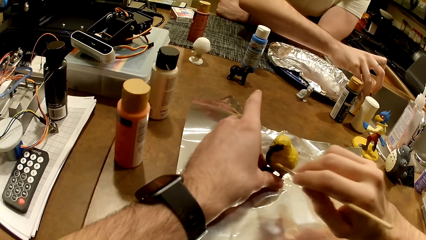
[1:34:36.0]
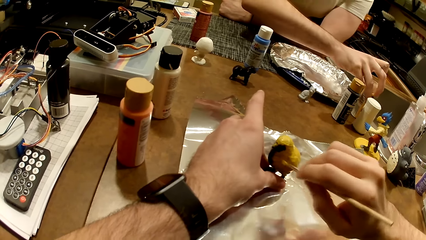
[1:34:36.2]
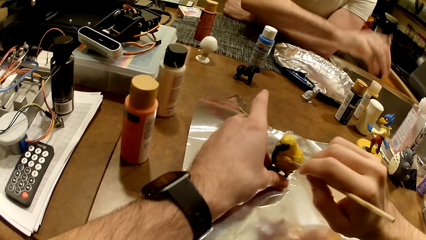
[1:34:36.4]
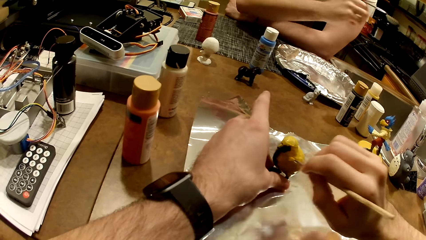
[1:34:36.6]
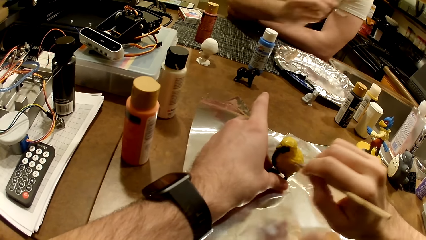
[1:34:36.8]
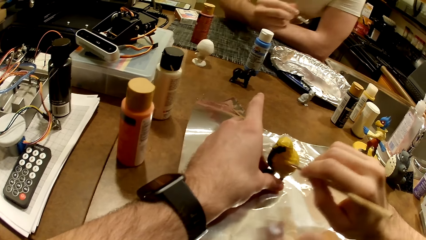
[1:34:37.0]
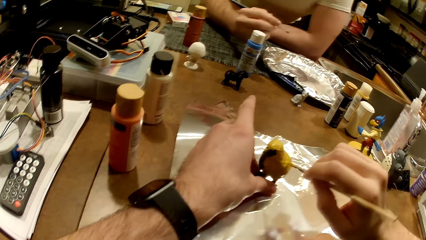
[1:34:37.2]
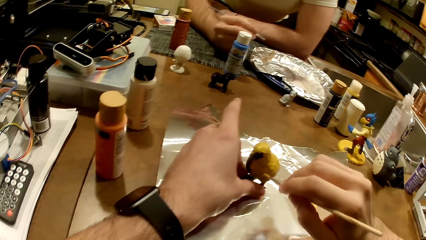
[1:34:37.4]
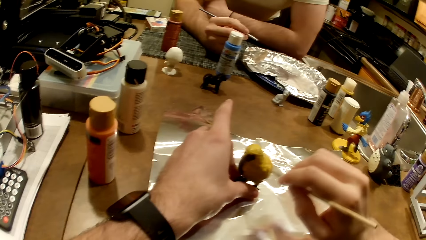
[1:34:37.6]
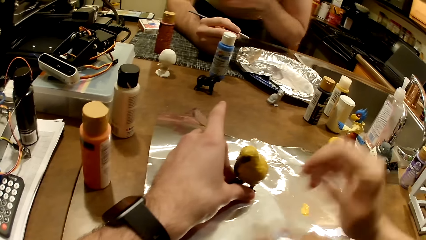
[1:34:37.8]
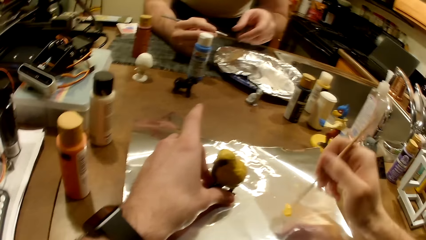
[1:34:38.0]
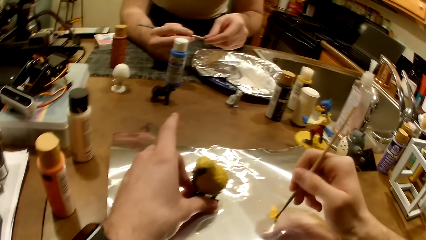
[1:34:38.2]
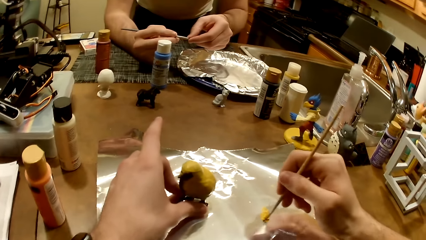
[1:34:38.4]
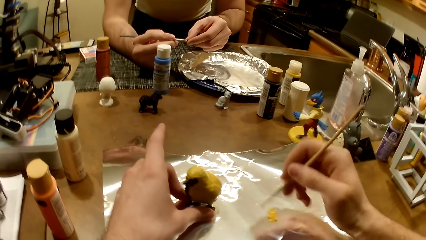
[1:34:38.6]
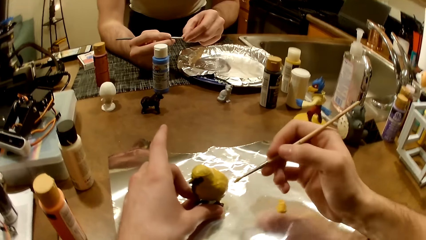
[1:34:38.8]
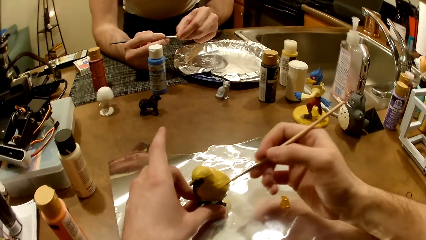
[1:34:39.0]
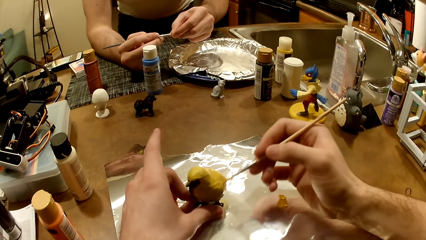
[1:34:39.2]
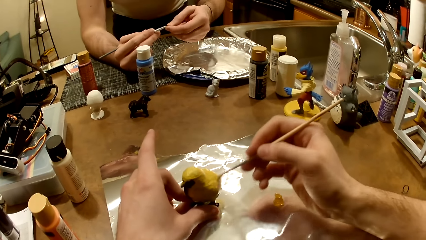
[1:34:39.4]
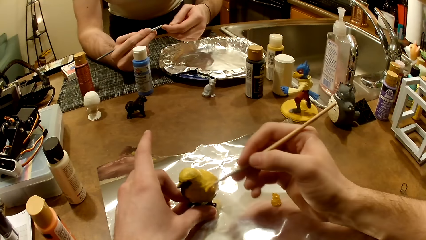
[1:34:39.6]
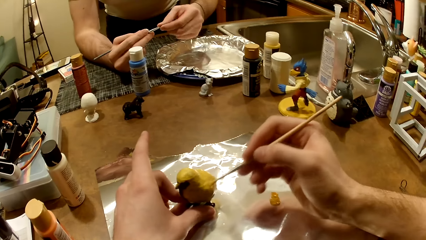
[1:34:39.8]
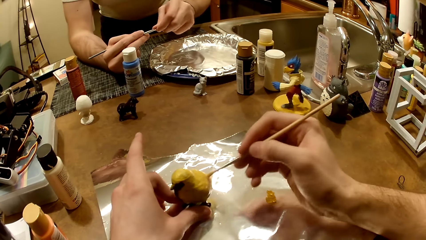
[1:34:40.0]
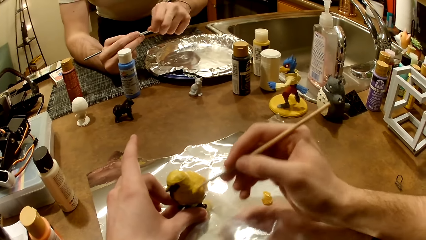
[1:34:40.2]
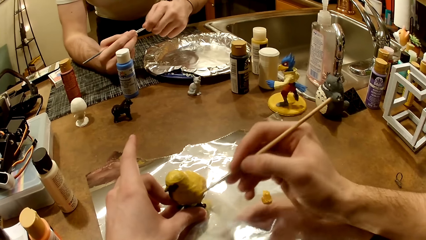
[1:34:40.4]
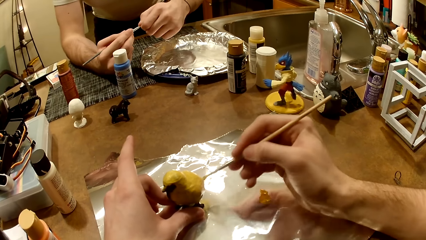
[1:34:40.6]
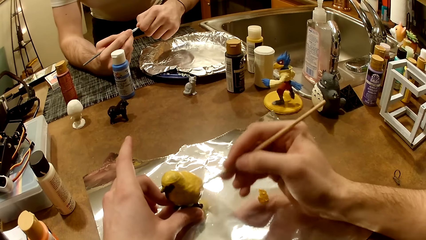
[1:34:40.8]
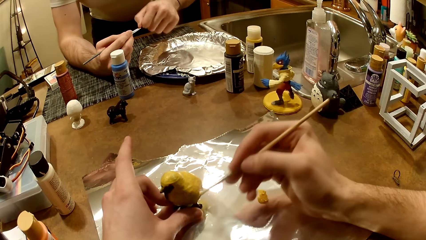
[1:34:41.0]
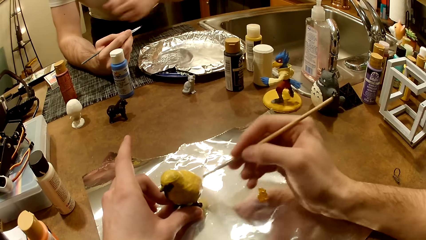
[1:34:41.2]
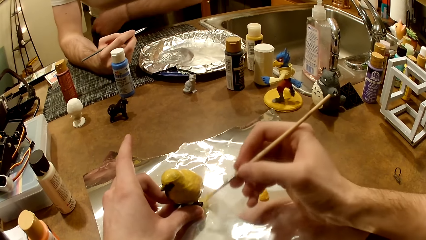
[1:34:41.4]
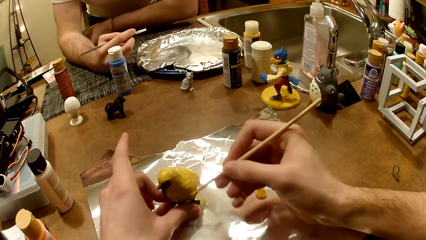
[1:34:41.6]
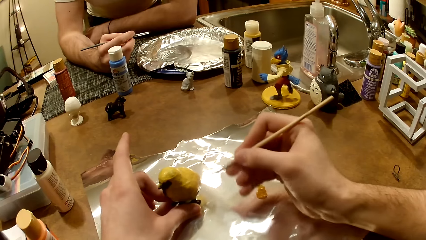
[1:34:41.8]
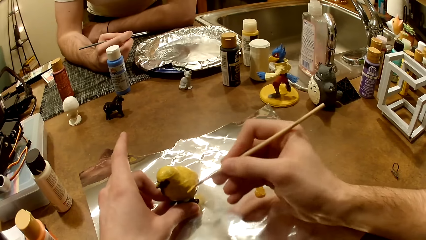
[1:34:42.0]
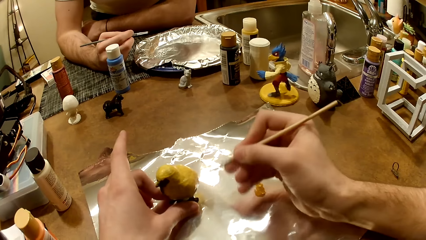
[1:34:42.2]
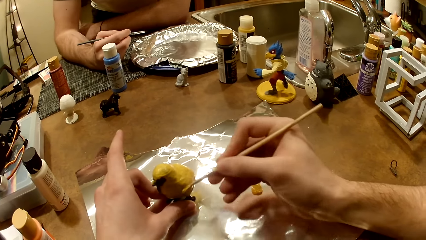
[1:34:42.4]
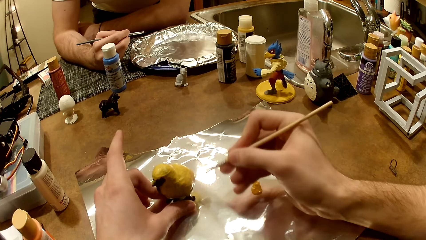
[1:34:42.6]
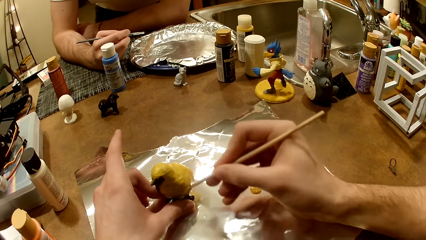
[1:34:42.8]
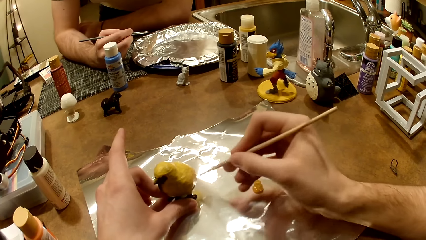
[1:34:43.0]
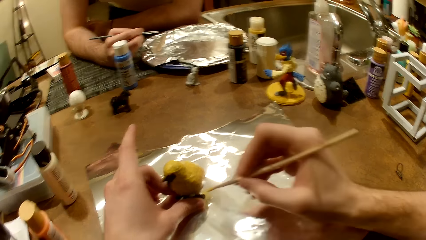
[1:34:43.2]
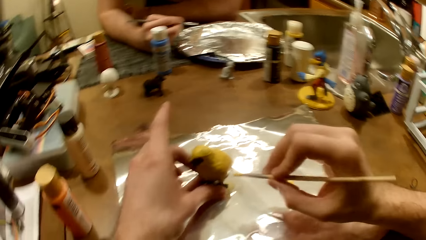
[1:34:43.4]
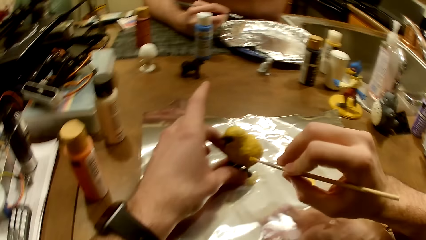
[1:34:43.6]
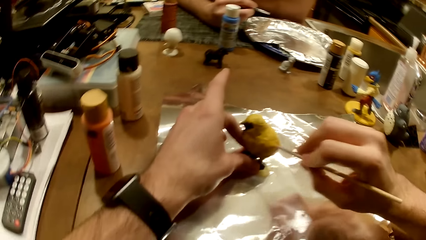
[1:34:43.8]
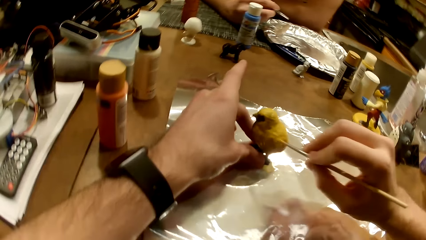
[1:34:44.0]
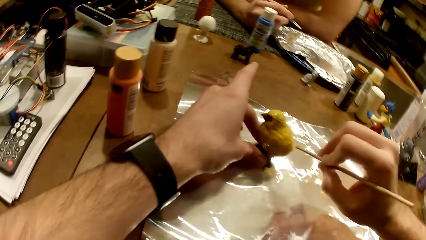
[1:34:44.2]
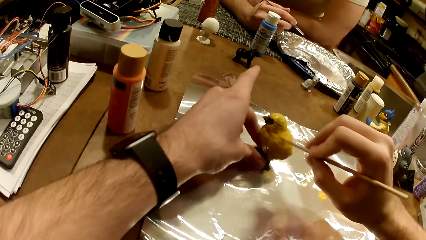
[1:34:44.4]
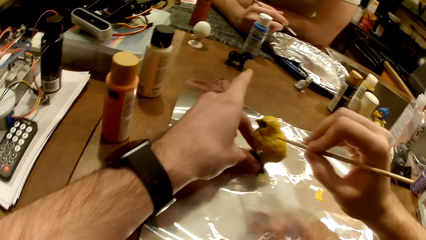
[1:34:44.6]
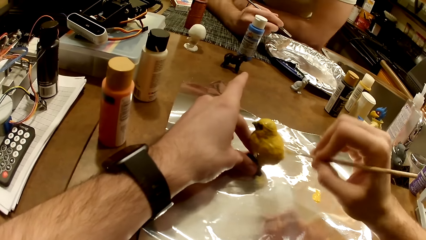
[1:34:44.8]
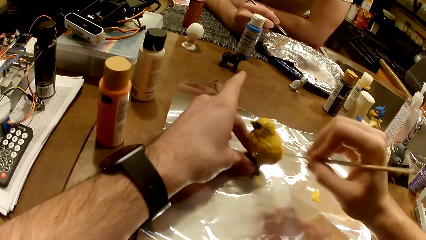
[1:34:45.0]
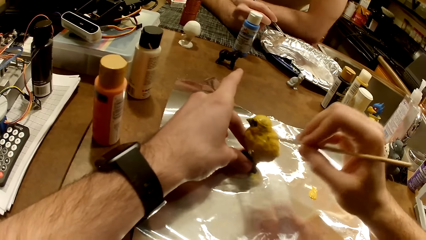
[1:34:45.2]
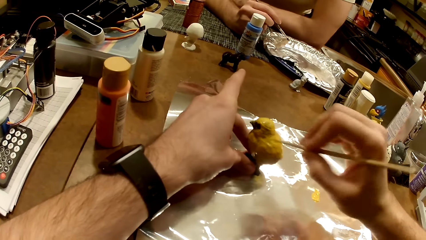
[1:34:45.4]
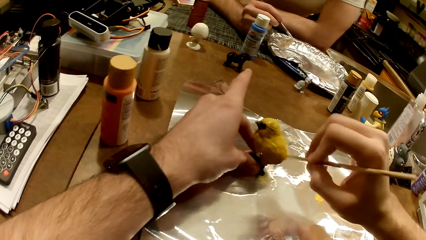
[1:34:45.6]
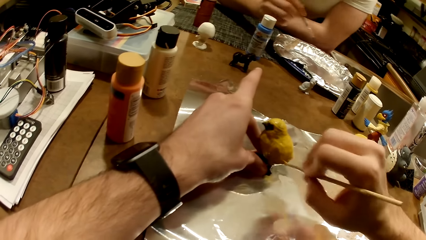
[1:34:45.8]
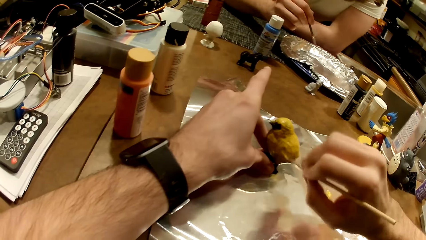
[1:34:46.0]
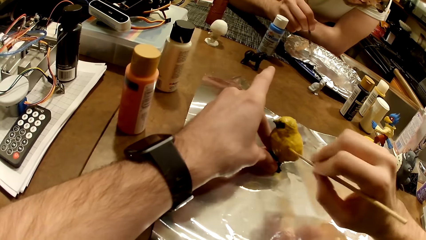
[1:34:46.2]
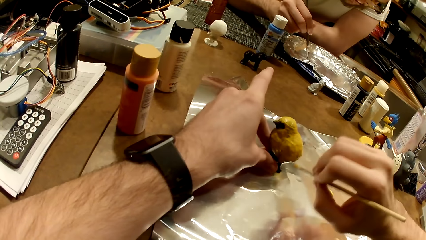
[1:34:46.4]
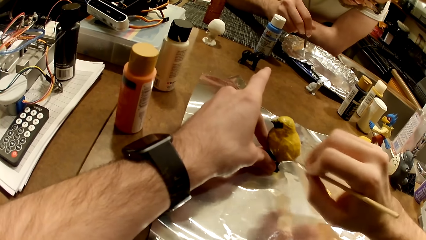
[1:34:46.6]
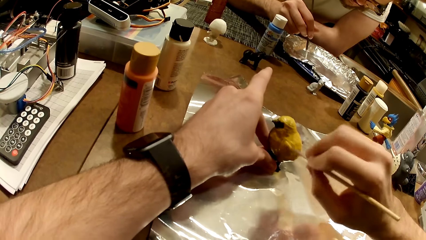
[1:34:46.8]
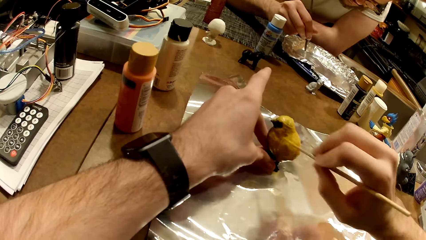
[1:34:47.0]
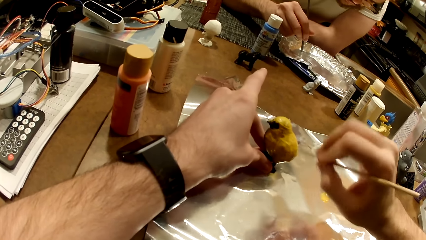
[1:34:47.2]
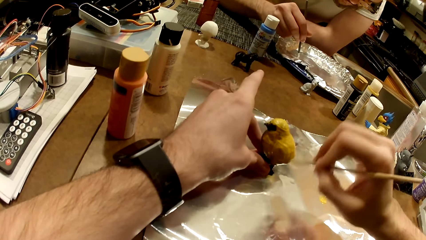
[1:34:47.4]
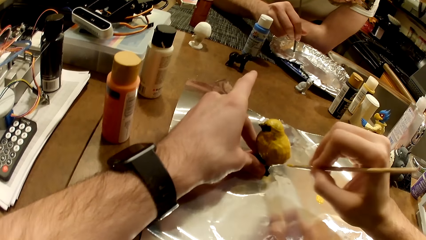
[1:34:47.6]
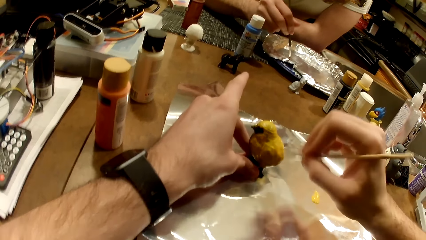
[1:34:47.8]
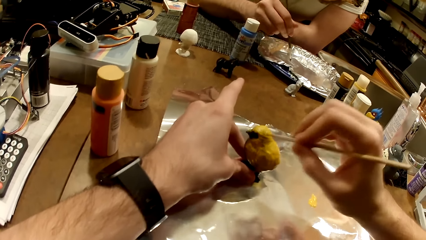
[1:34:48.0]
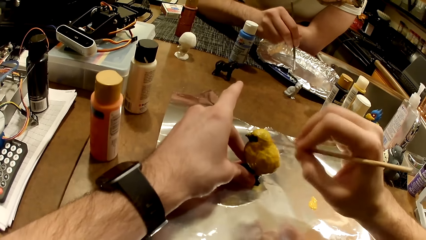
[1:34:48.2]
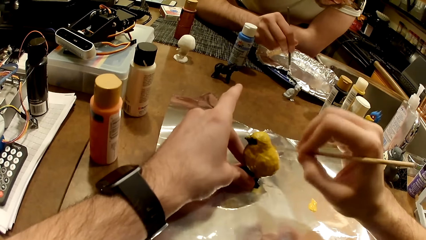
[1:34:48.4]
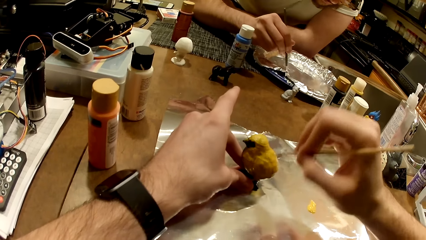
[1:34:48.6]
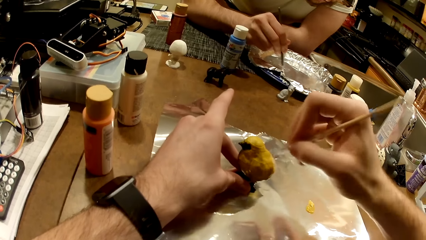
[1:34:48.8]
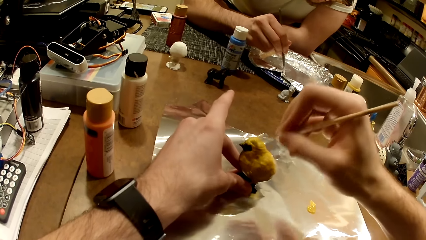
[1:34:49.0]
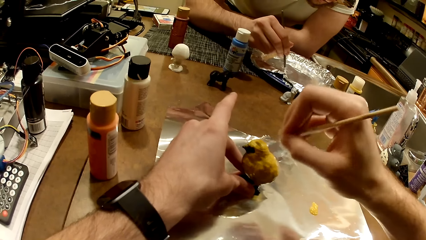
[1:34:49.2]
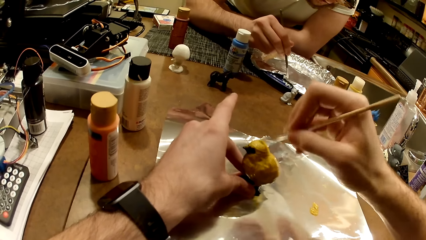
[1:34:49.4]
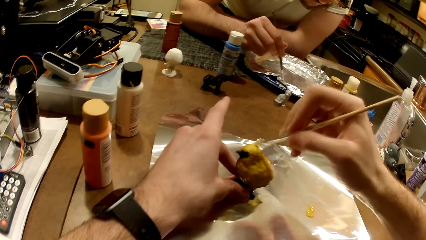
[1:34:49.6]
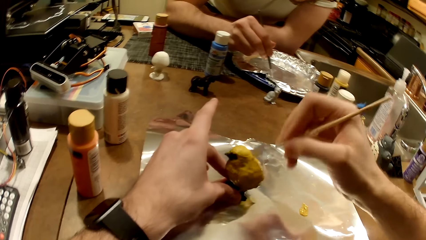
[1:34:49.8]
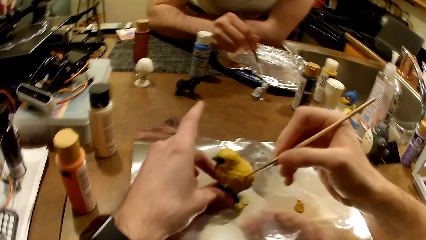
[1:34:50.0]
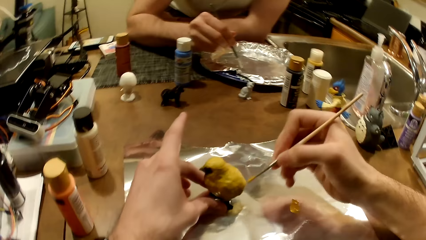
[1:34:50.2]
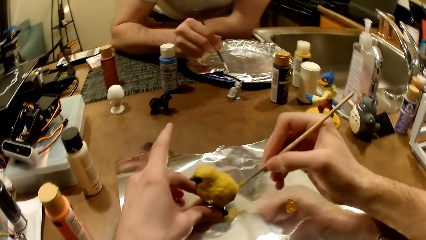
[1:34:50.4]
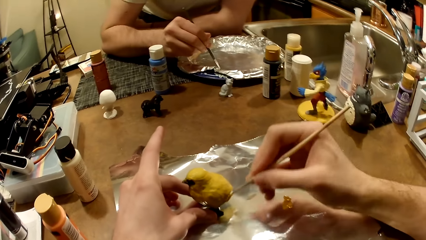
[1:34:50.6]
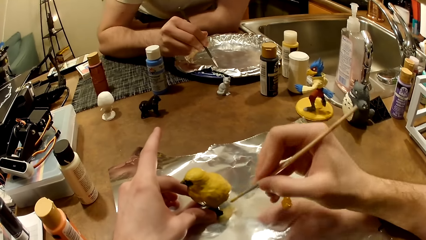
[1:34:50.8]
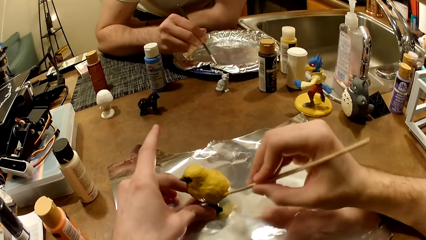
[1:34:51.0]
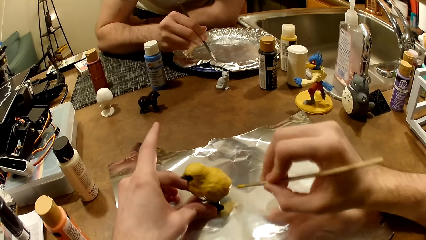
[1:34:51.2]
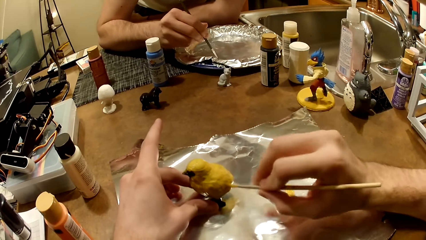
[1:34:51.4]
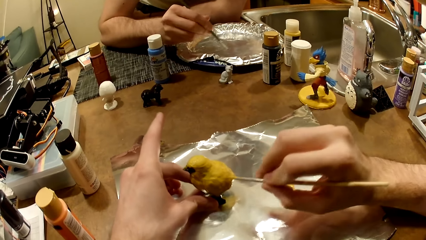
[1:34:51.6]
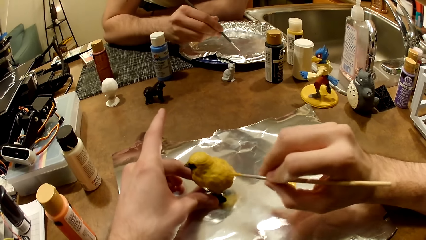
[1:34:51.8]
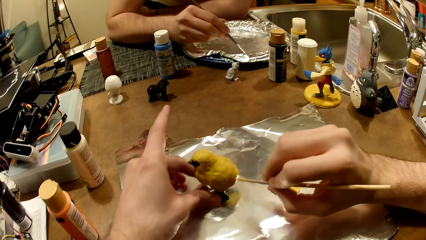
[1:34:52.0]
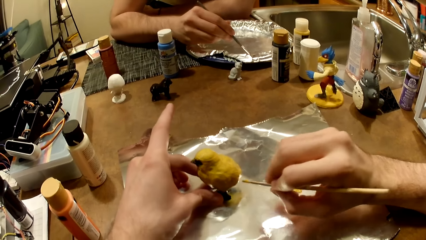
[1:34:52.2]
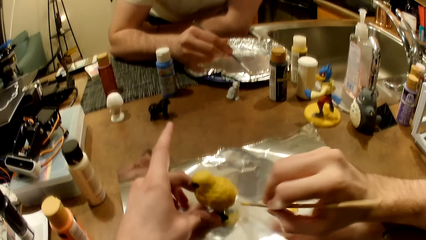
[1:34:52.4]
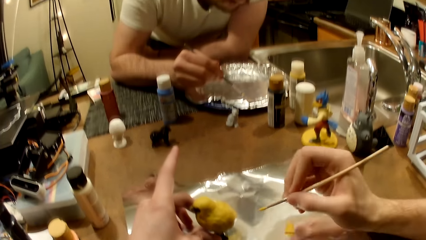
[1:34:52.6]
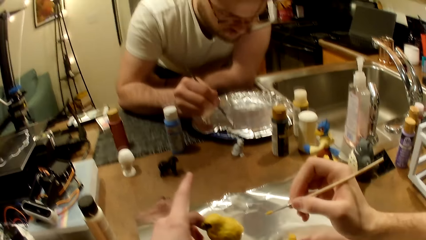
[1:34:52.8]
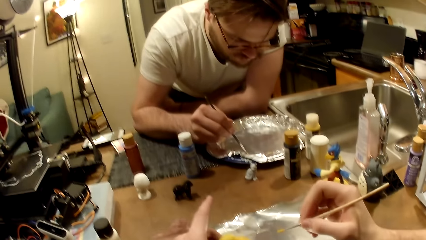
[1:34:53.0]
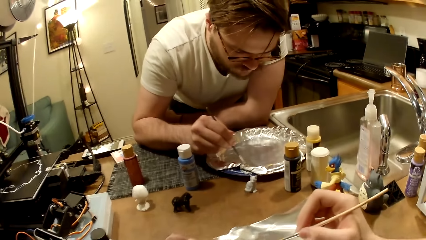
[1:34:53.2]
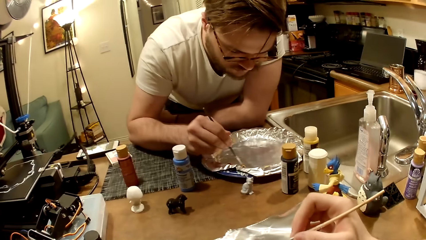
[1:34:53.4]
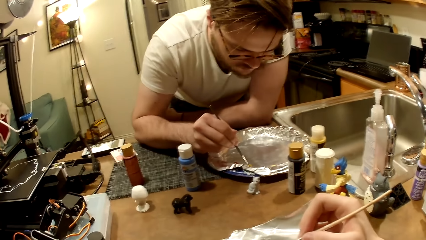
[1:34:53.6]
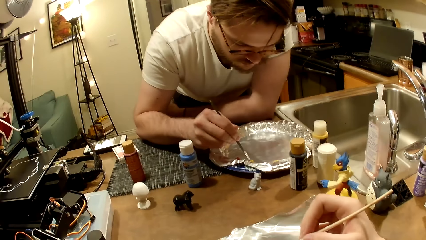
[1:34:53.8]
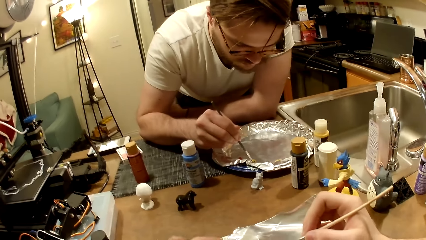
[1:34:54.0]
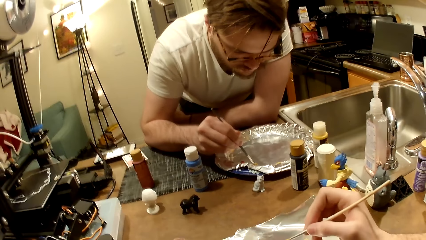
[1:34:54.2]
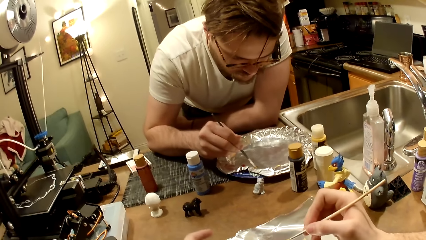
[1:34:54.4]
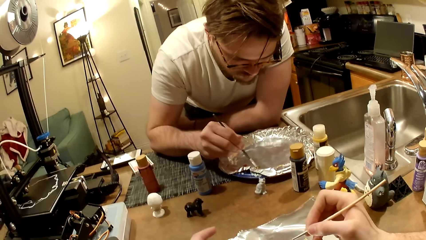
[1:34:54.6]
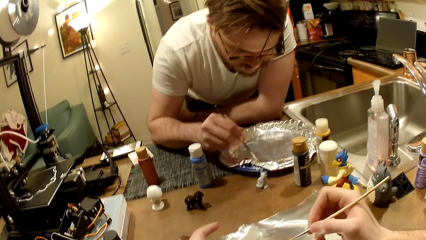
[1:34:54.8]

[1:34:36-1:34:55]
The man drops the cream-colored paint bottle on the work table with his right hand. The man rests his right forearm on the work table. The camera wearer dips the paint brush in the cream-colored paint with his right hand. The man cleans the tip of the paint brush with his left hand. The camera wearer paints the bird figurine or sculpture with the cream-colored paint. The man rests his left forearm on the work table. The camera wearer paints the bird sculpture with the painting brush. The man stirs some paint in the aluminum-foil tray with a painting brush in his right hand. The camera wearer paints the bird sculpture with the painting brush. The man scoops from the brown paint in the aluminum-foil tray with his right hand. He mixes the brown paint and the other paint in the aluminum-foil tray with the paint brush in his right hand.
